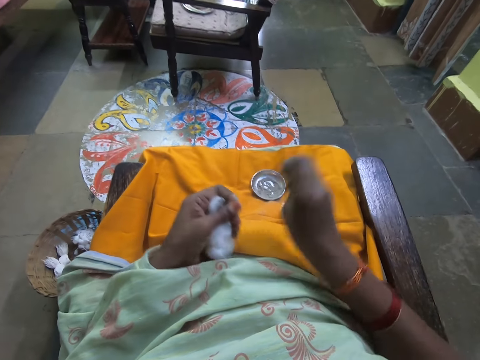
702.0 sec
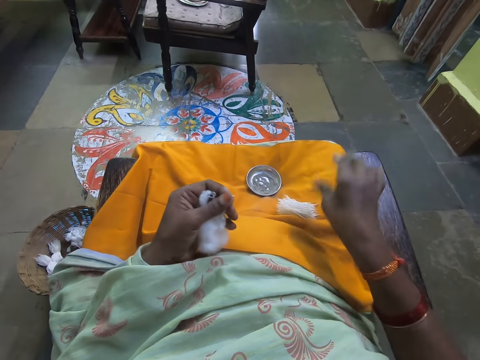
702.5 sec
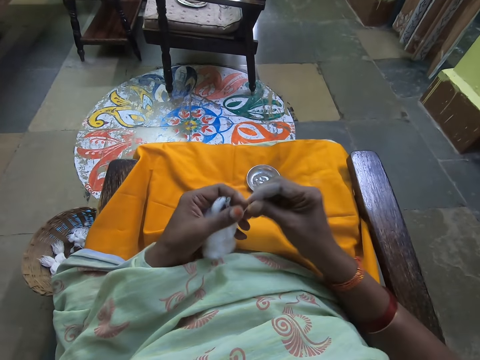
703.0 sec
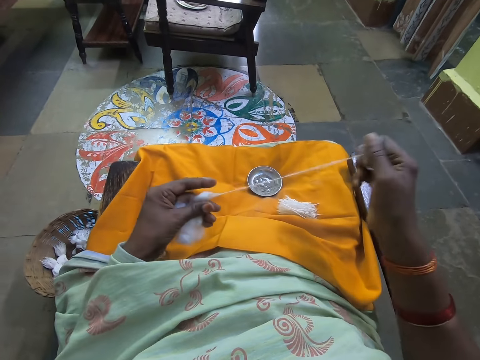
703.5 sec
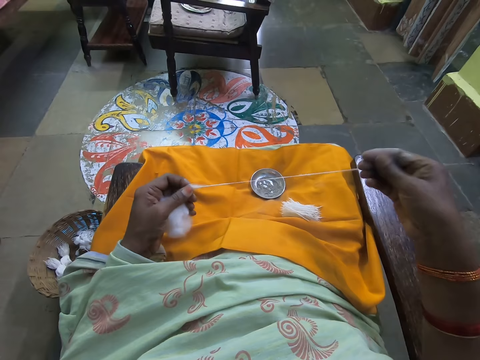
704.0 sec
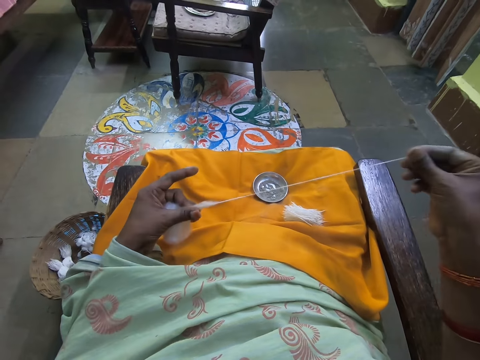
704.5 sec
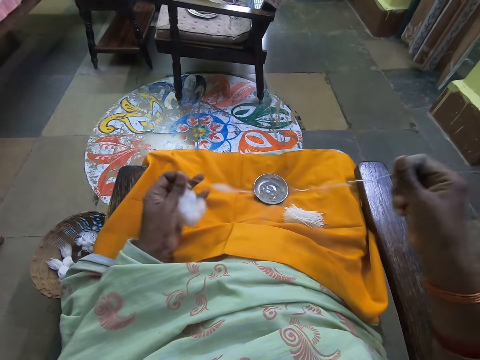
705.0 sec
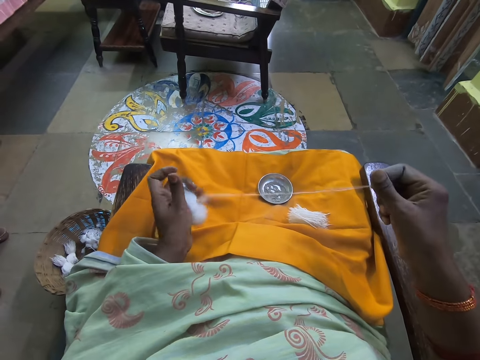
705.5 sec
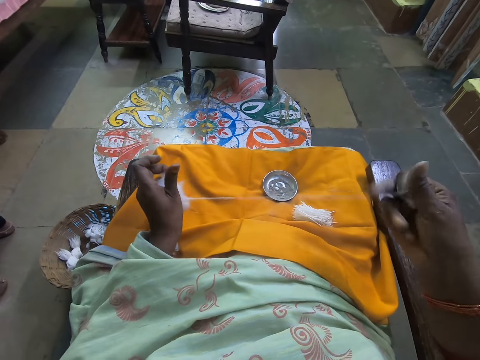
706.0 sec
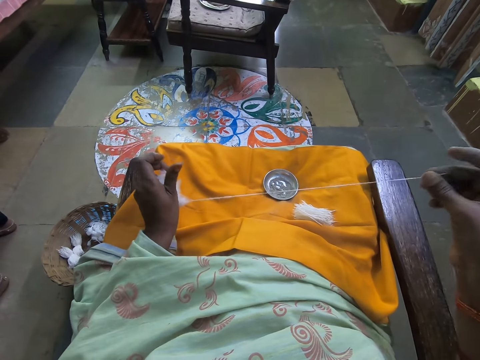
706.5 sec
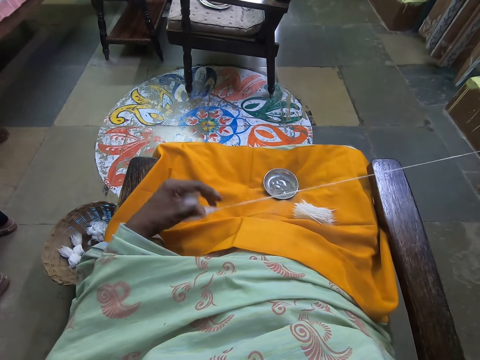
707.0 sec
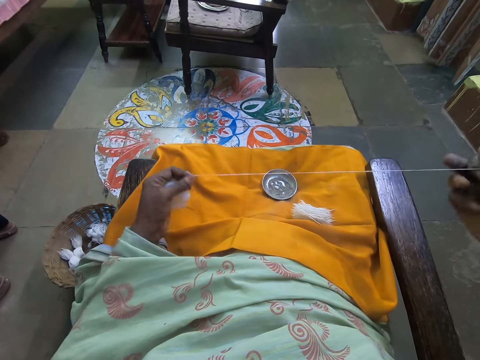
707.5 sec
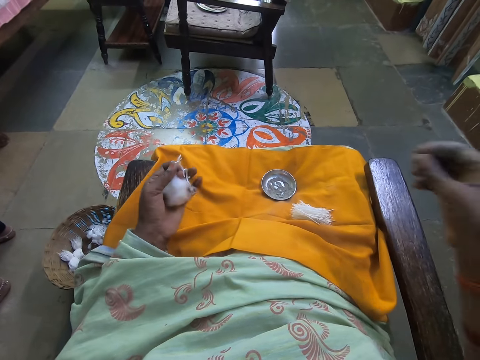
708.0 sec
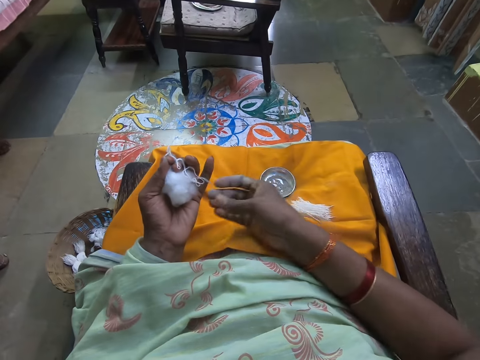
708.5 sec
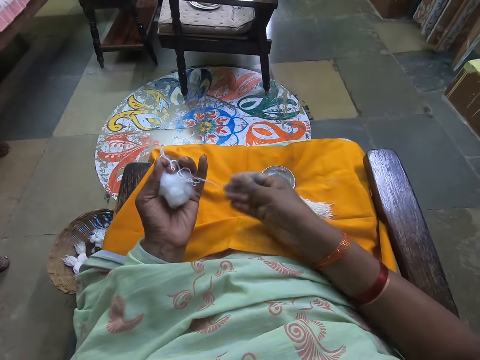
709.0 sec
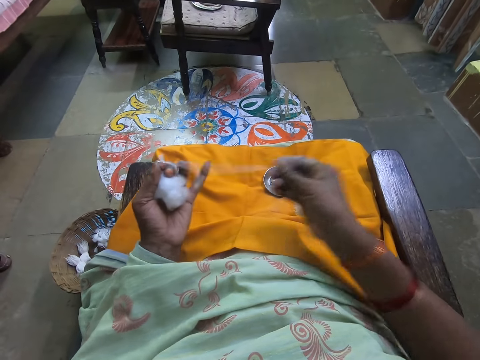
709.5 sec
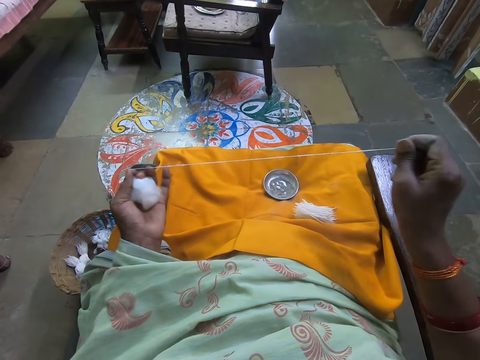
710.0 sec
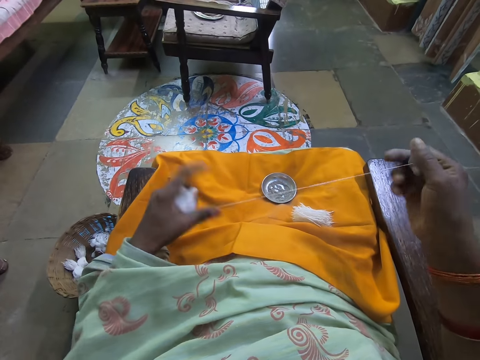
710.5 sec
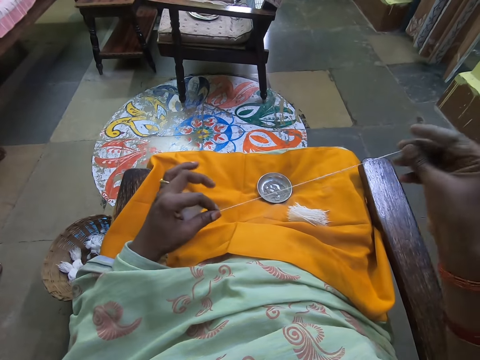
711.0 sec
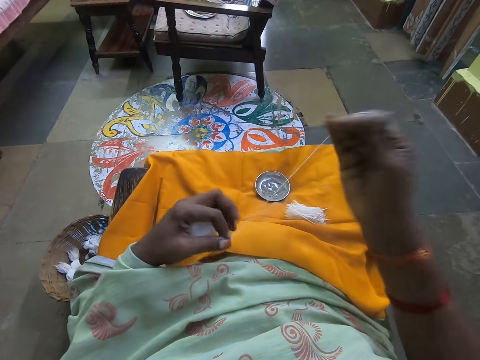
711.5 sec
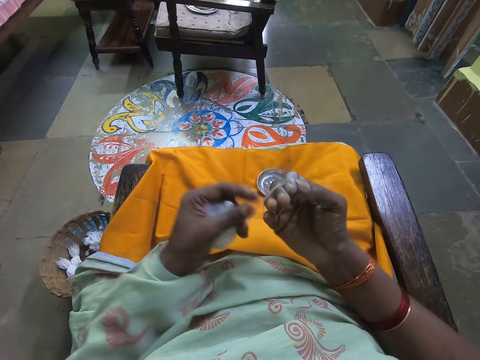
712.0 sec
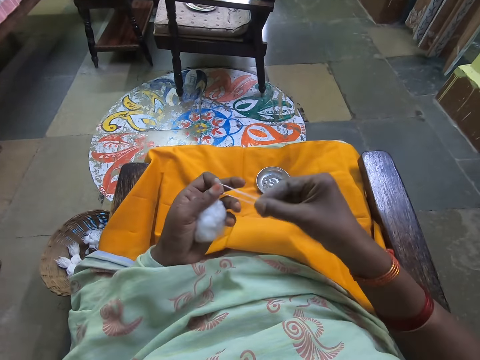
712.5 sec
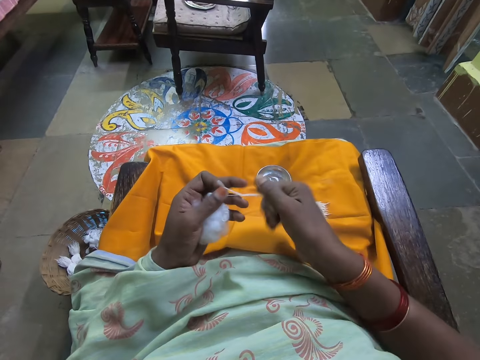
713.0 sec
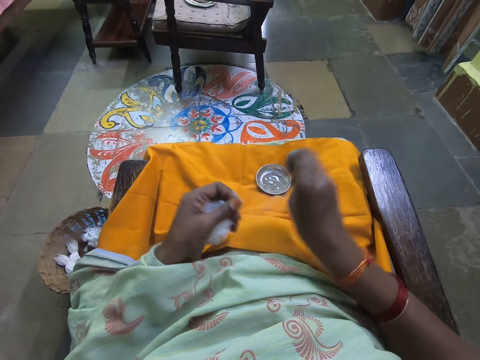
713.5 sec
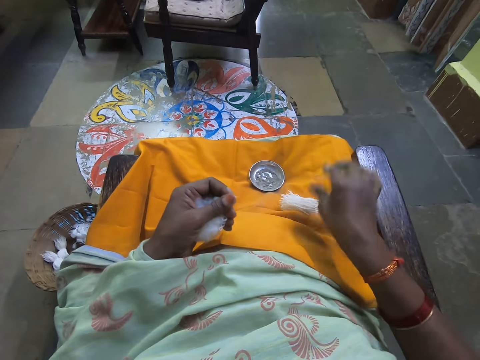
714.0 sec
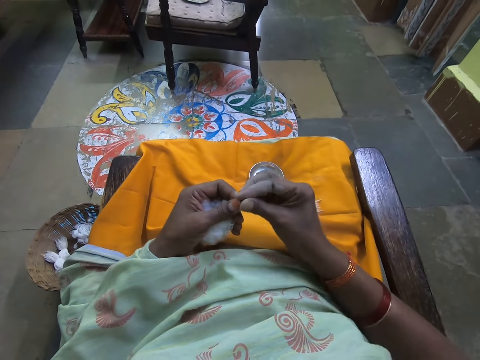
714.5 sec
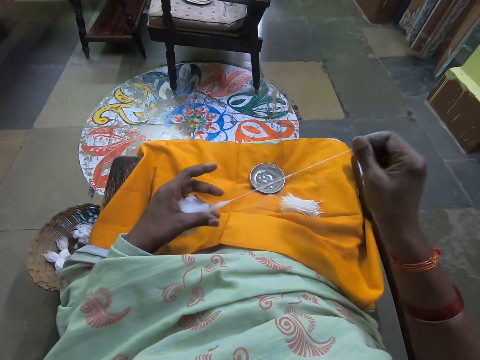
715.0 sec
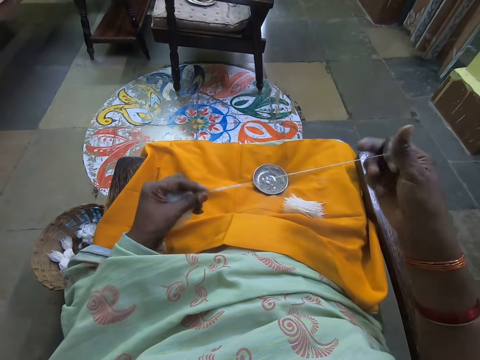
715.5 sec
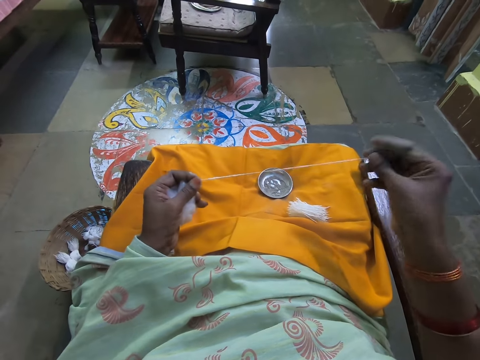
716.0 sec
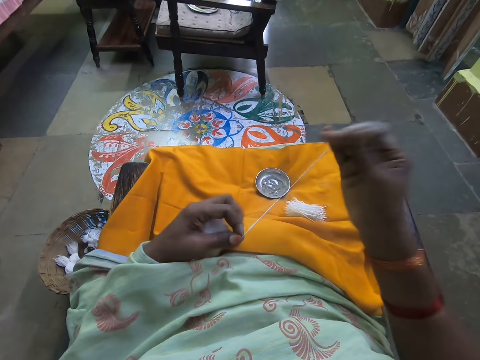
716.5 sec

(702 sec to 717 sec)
The camera wearer cuts the wool or cotton with her right hand from the wool in her left hand. She drops the wool in her right hand on her lap. She drags some wool with her right hand from the wool in her left hand. She converses with a woman. She holds the cotton. She takes the wool from her lap with her right hand. She drags the wool with her right hand from the wool in her left hand. She folds the wool together with her right hand. She ties the cotton. She folds the wool together with both hands. She cuts the wool with her right hand from the wool in her left hand. She drops the wool in her right hand on her lap. She drags the wool with her right hand from the wool in her left hand. The woman converses with the camera wearer. The camera wearer folds the wool together with her right hand.

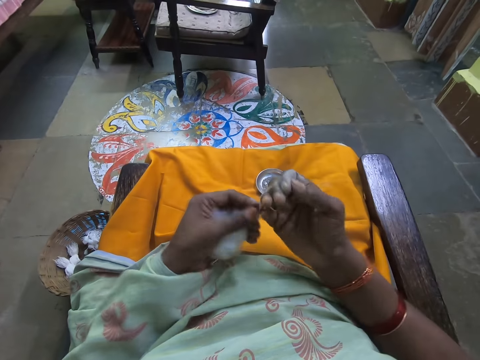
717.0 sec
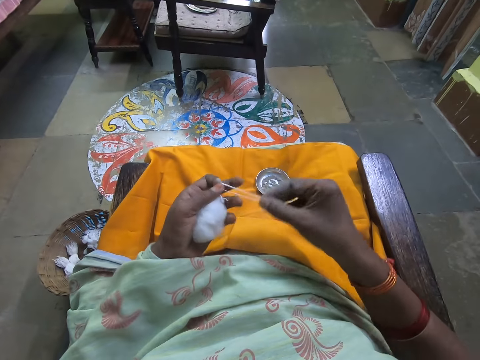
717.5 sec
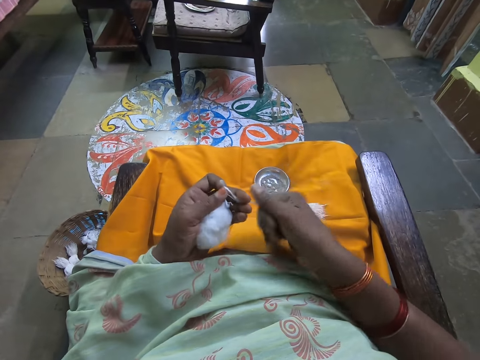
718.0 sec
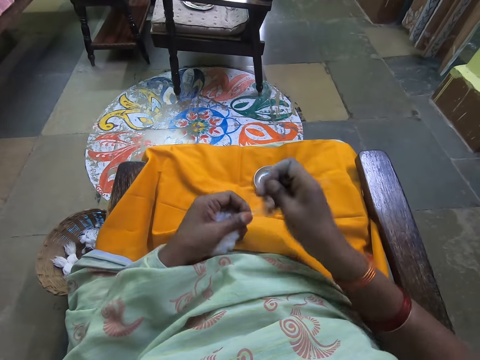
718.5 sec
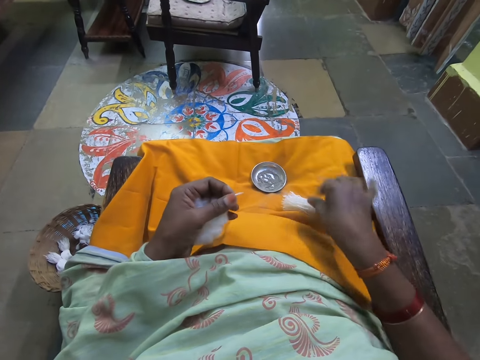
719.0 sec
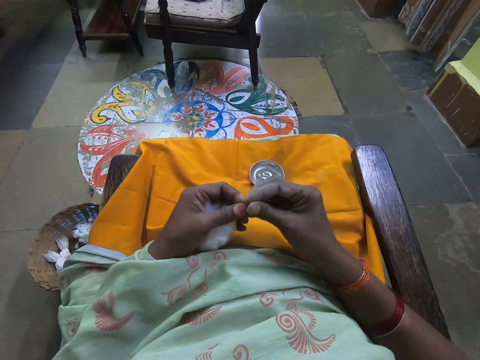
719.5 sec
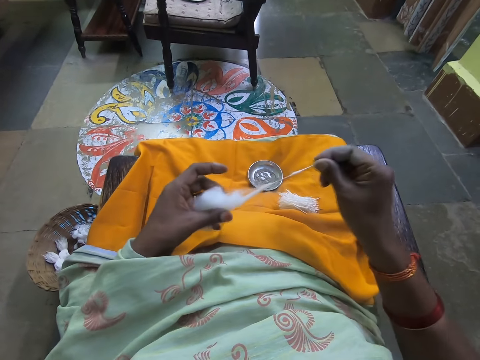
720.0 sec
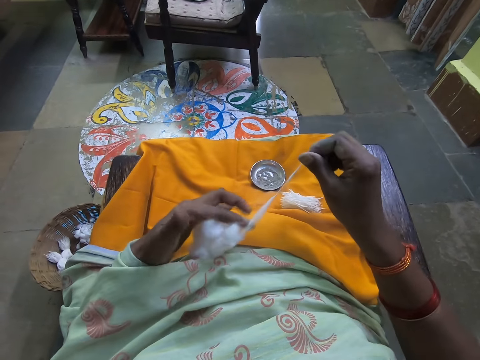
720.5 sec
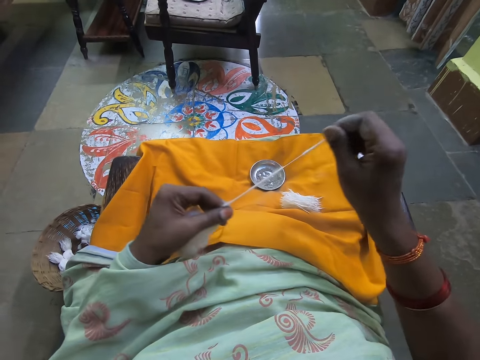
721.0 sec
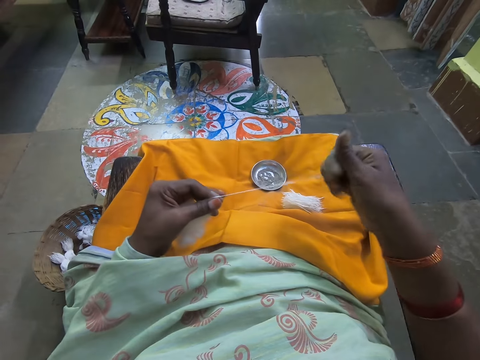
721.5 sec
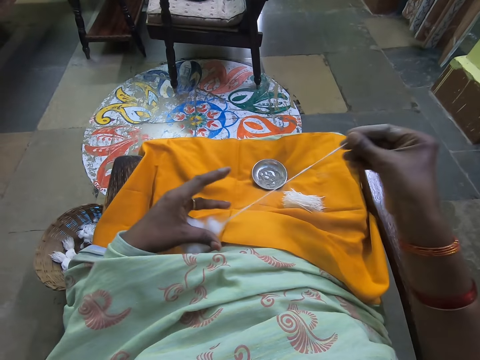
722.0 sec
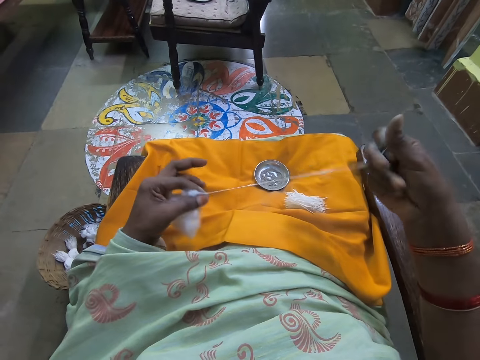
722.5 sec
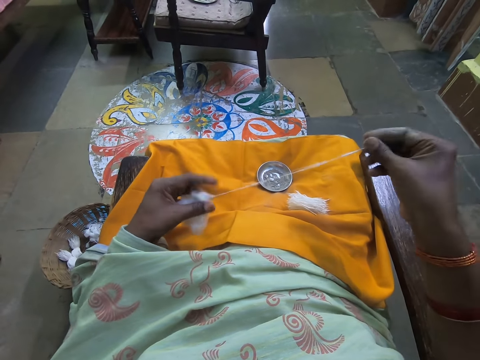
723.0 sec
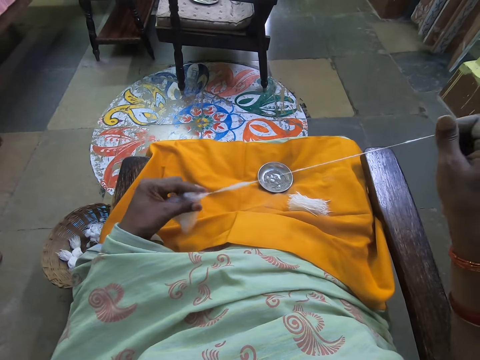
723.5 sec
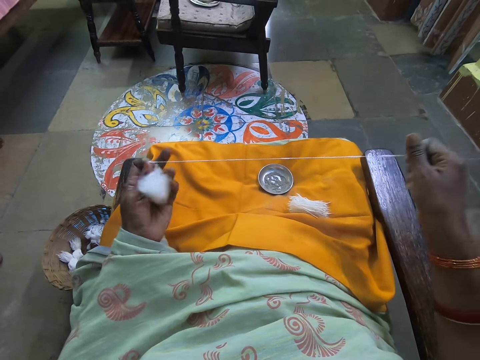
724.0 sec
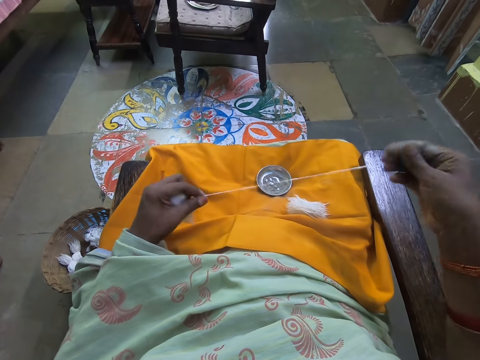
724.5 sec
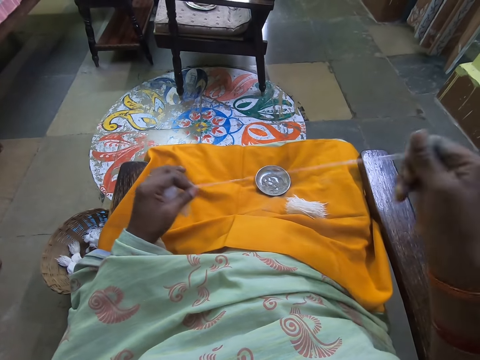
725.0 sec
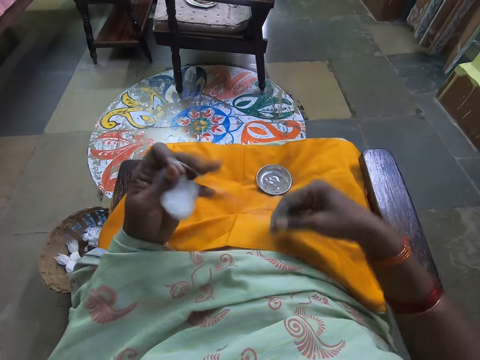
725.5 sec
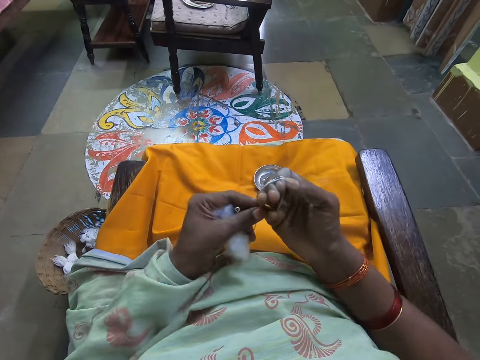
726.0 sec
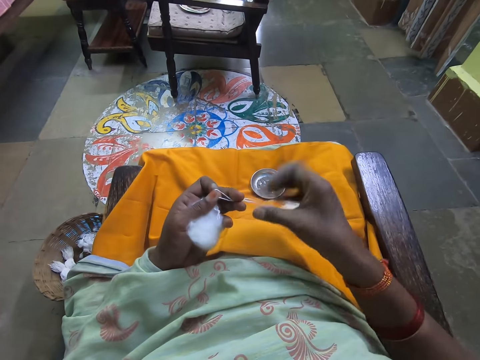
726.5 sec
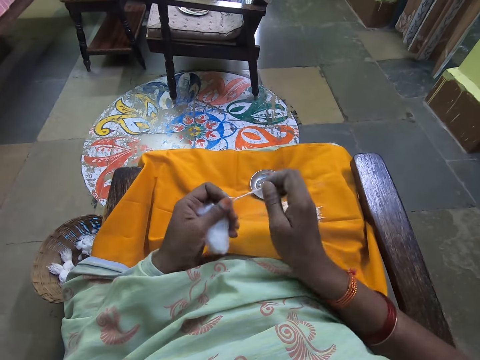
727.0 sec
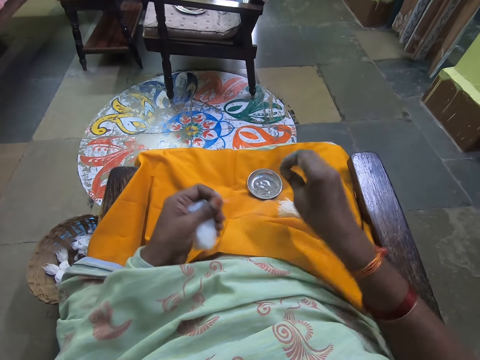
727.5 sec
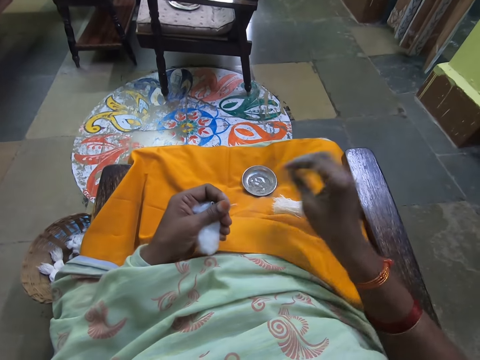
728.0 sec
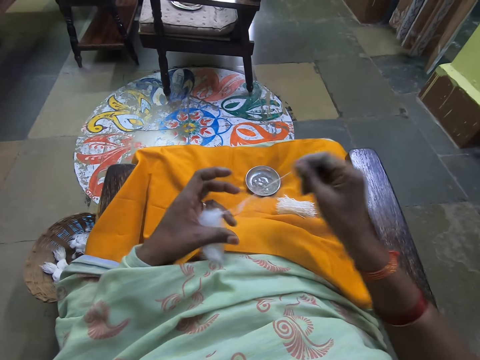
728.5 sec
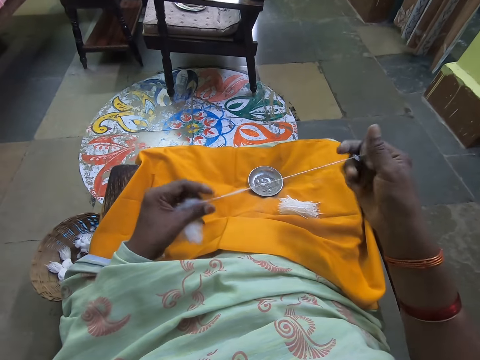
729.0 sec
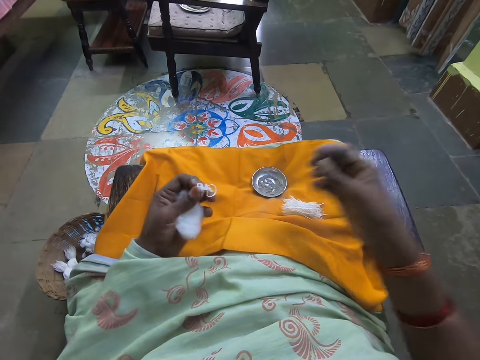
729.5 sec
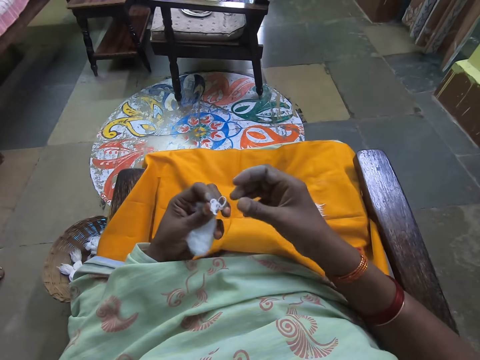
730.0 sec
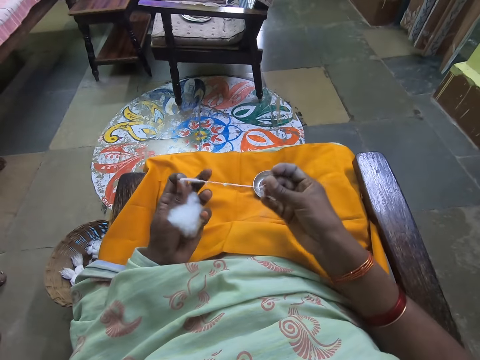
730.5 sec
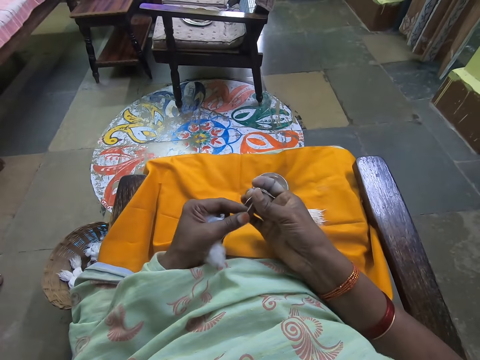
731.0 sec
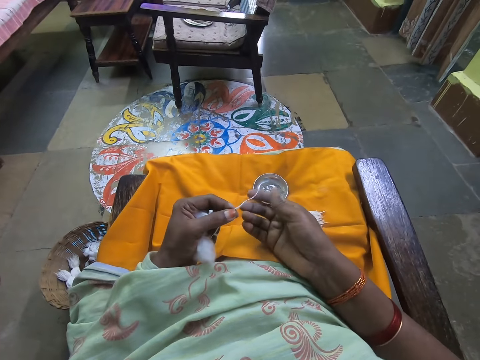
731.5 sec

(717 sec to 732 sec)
The camera wearer ties the cotton or wool. She folds the wool together with both hands. She cuts the wool with her right hand from the wool in her left hand. She drops the wool in her right hand on her lap. She drags the wool with her right hand from the wool in her left hand. A woman converses with the camera wearer. The camera wearer folds the wool together with her right hand. She converses with the woman. She ties the cotton. She folds the wool together with both hands. She cuts the wool with her right hand from the wool in her left hand. She drops the wool in her right hand on her lap. She drags the wool with her right hand from the wool in her left hand. She picks up the cotton. She drags the wool with her right hand from the wool in her left hand again. She converses with the woman.
